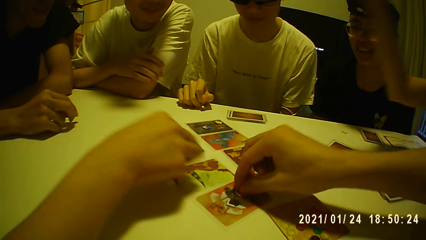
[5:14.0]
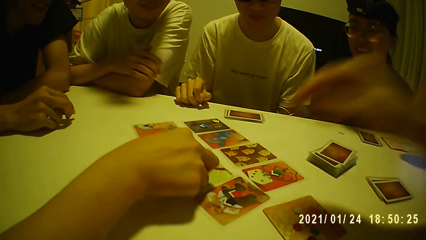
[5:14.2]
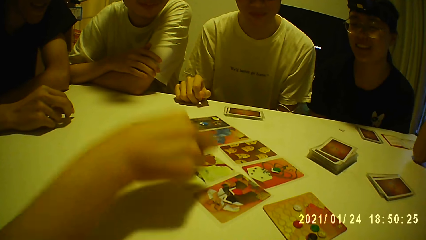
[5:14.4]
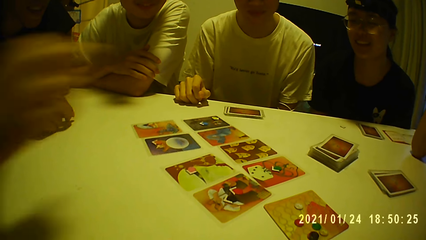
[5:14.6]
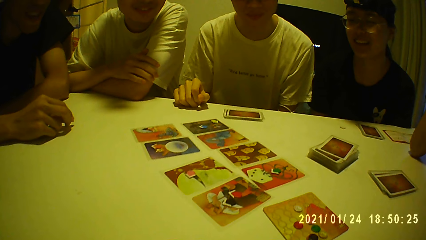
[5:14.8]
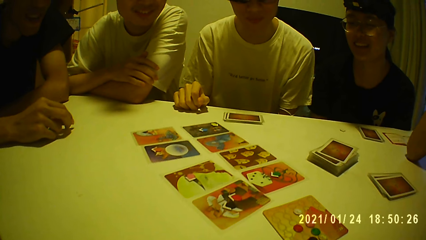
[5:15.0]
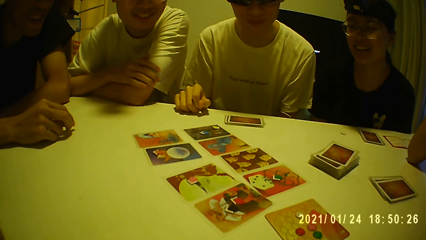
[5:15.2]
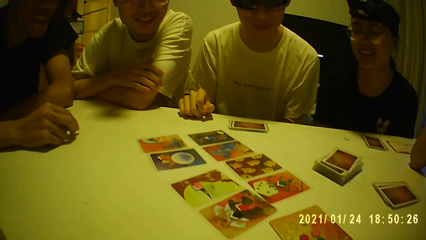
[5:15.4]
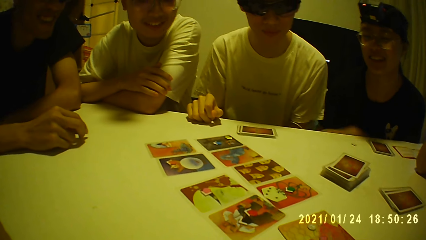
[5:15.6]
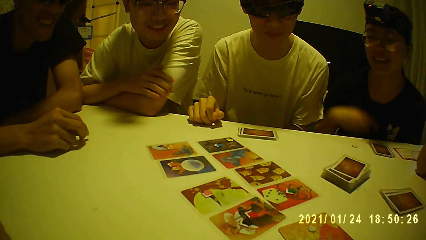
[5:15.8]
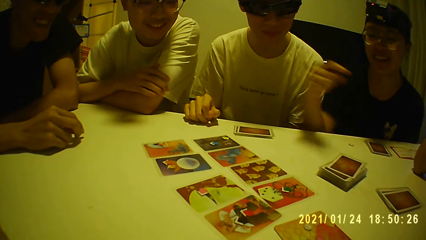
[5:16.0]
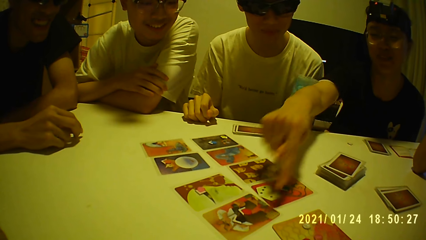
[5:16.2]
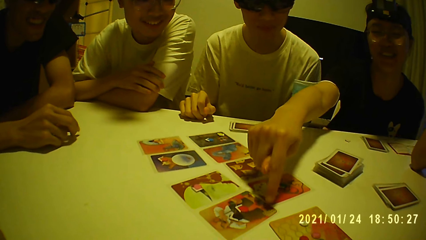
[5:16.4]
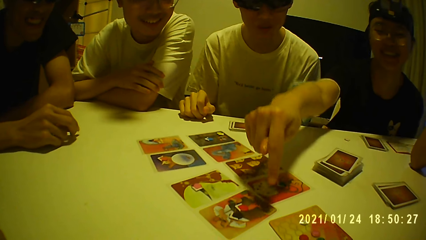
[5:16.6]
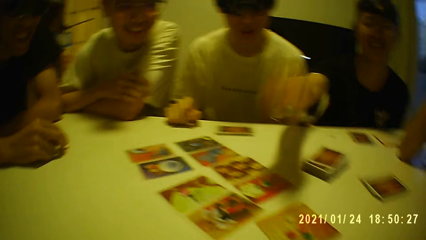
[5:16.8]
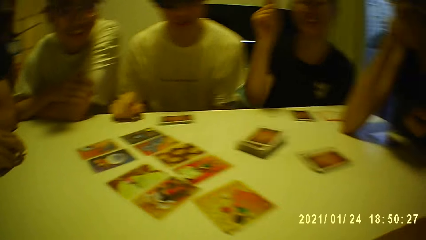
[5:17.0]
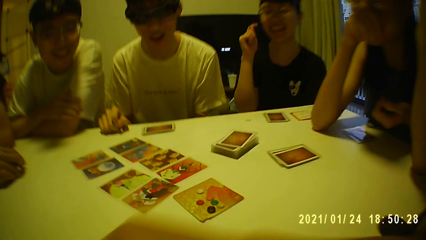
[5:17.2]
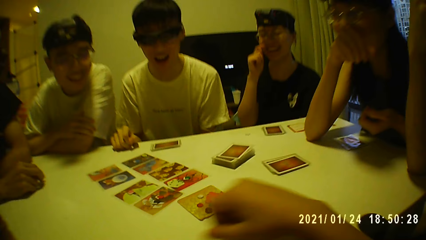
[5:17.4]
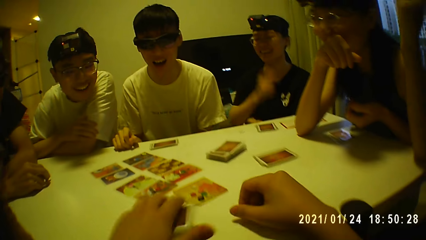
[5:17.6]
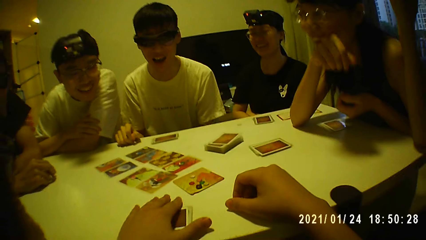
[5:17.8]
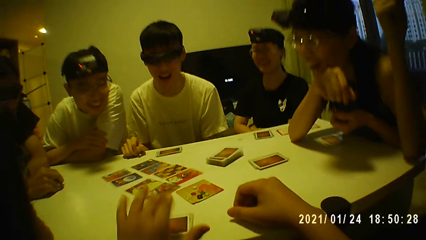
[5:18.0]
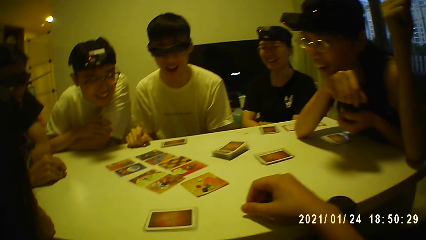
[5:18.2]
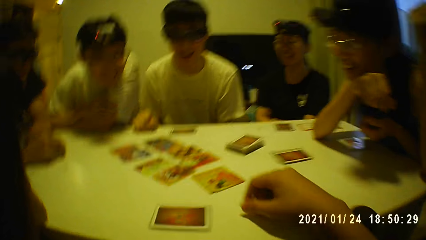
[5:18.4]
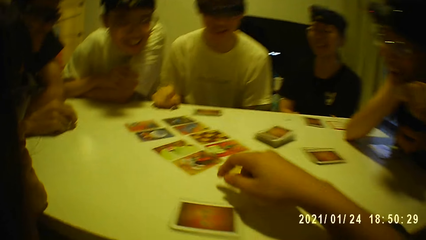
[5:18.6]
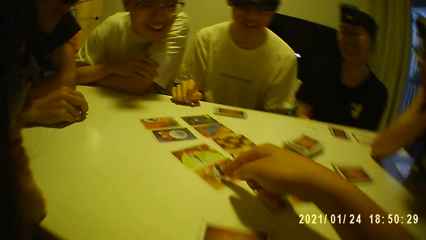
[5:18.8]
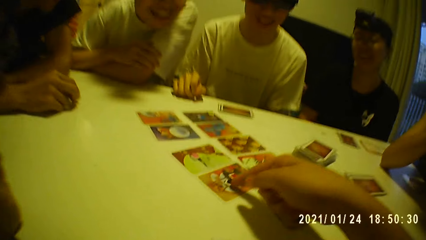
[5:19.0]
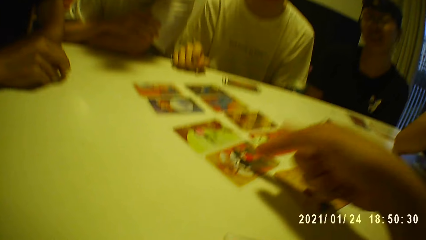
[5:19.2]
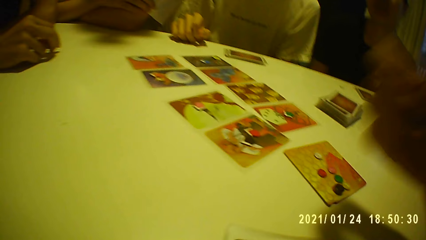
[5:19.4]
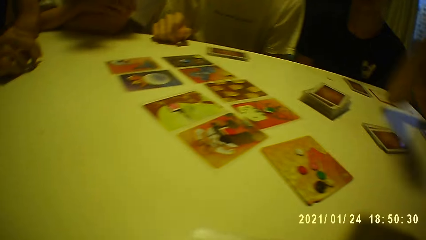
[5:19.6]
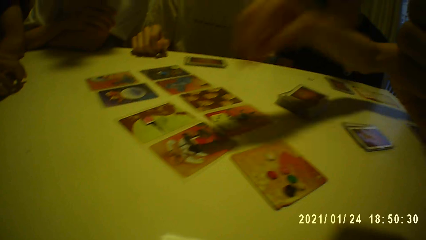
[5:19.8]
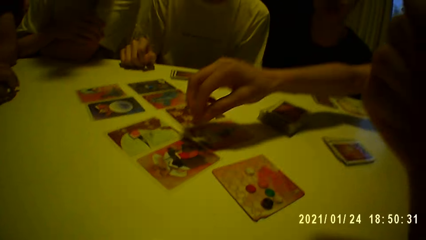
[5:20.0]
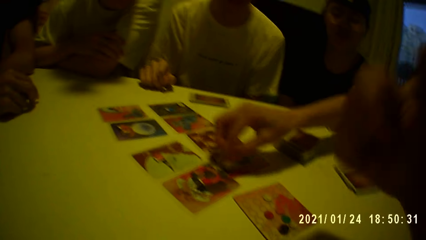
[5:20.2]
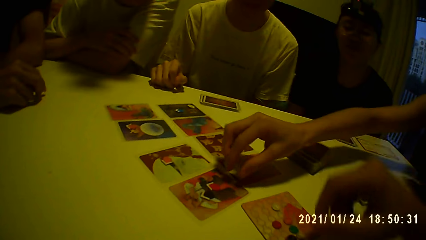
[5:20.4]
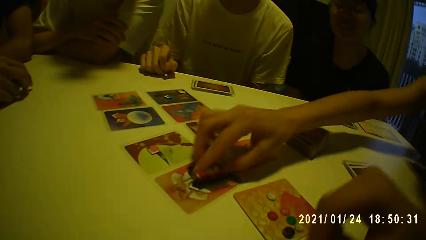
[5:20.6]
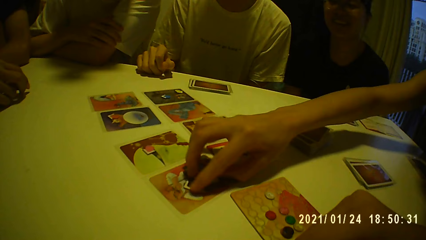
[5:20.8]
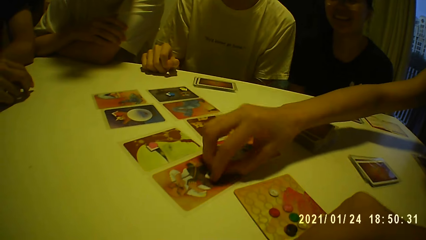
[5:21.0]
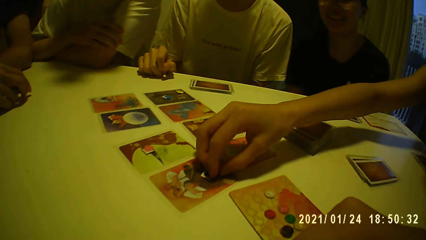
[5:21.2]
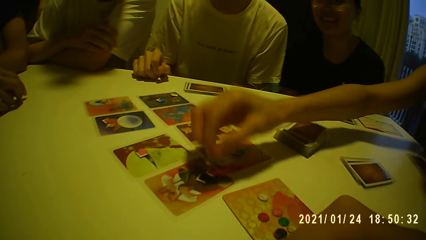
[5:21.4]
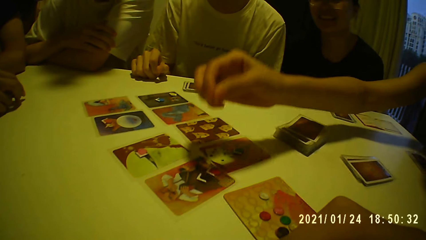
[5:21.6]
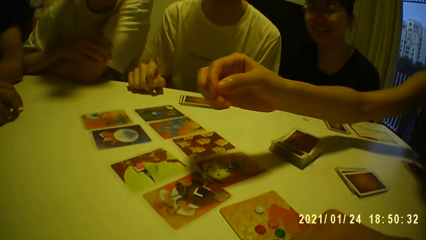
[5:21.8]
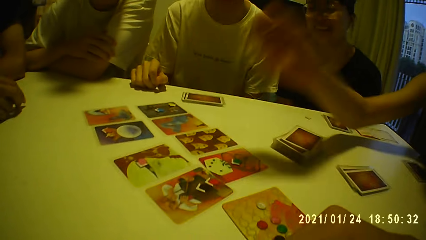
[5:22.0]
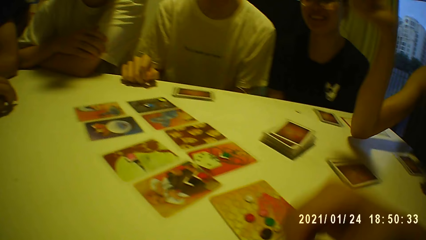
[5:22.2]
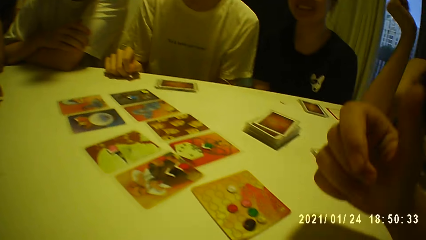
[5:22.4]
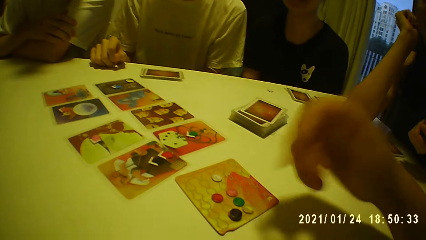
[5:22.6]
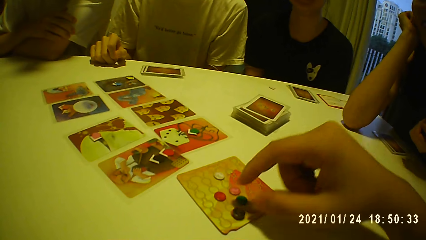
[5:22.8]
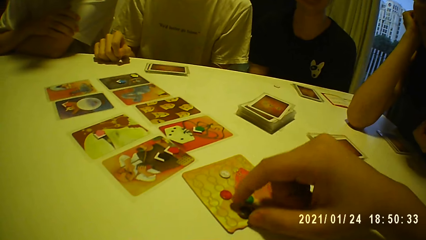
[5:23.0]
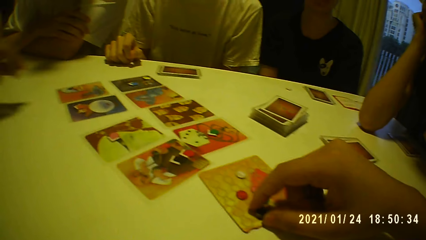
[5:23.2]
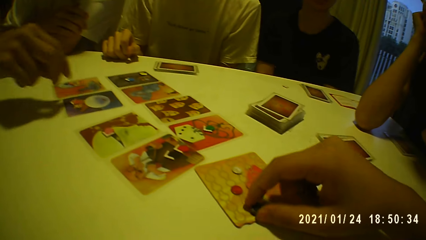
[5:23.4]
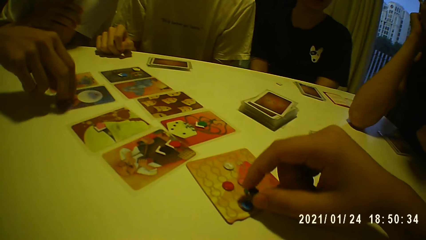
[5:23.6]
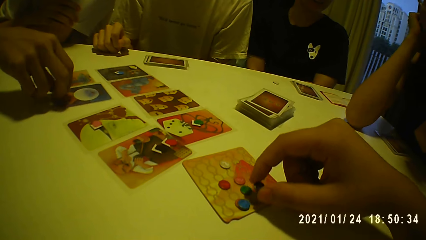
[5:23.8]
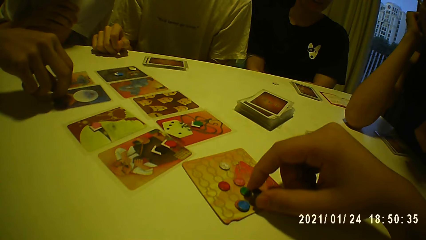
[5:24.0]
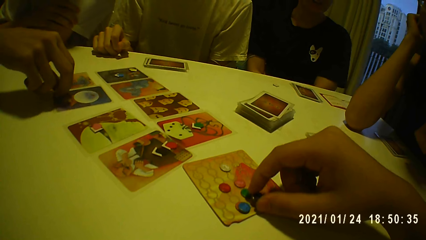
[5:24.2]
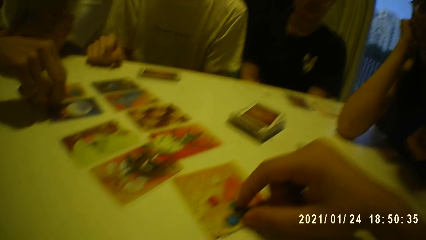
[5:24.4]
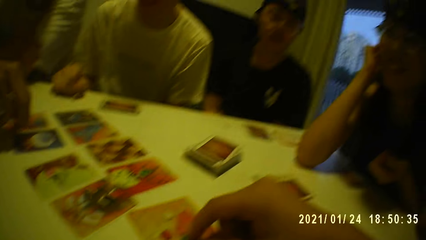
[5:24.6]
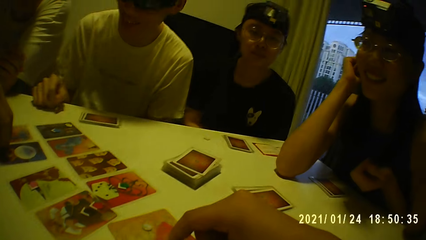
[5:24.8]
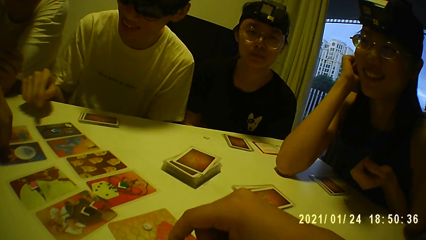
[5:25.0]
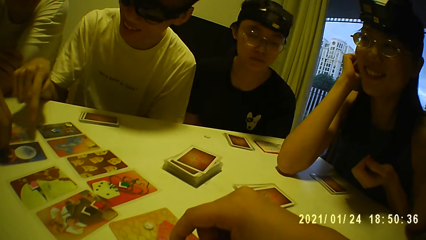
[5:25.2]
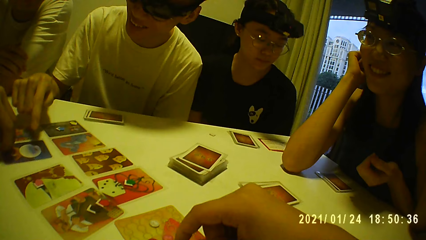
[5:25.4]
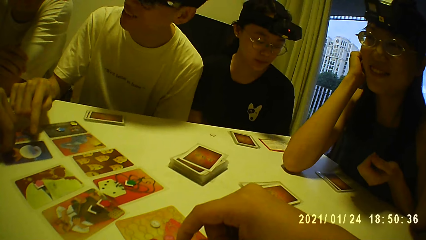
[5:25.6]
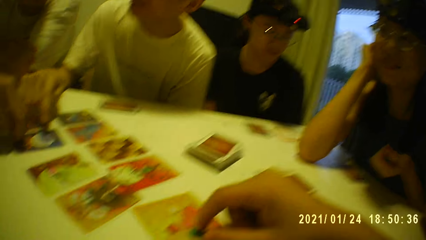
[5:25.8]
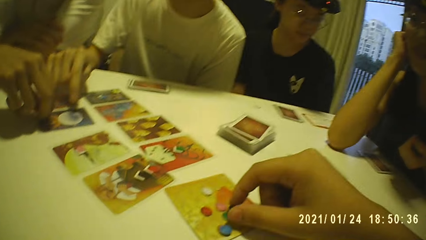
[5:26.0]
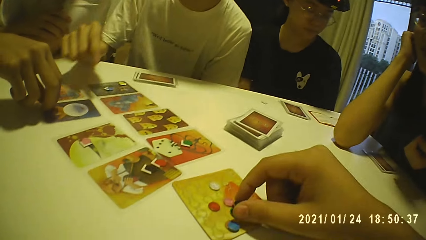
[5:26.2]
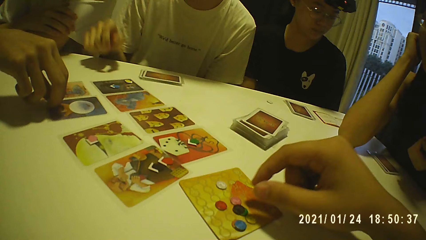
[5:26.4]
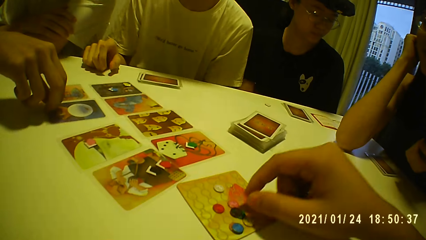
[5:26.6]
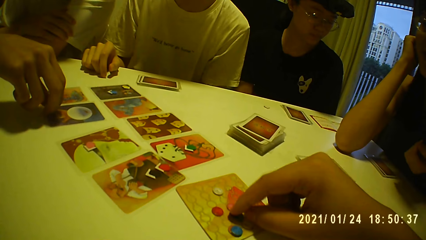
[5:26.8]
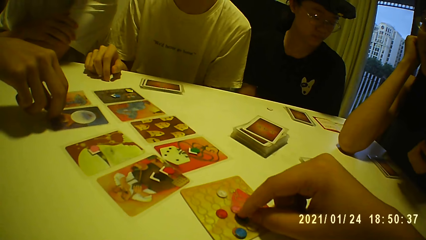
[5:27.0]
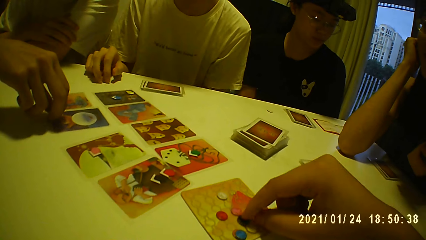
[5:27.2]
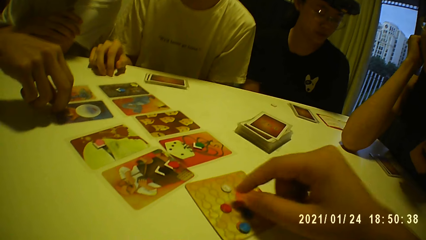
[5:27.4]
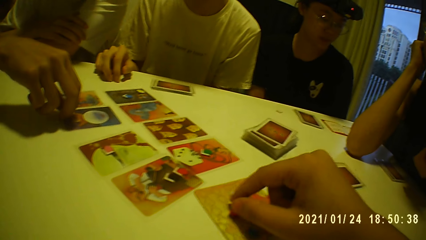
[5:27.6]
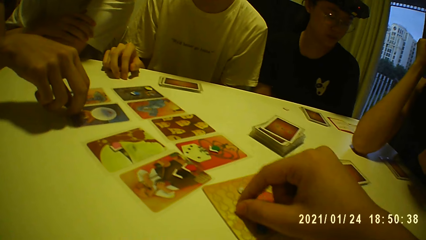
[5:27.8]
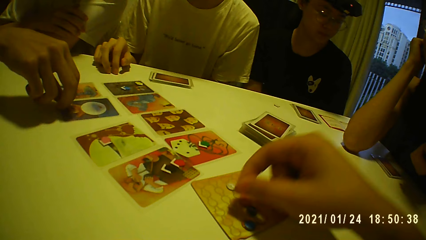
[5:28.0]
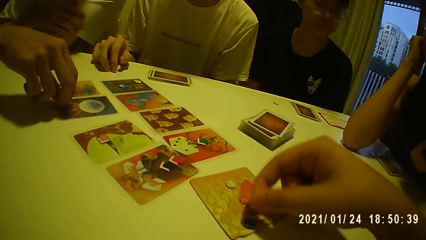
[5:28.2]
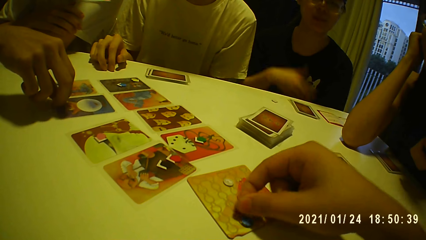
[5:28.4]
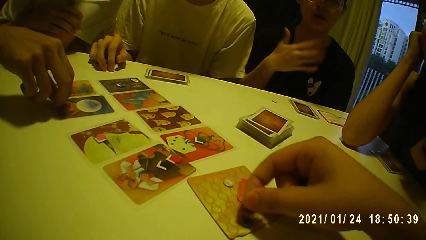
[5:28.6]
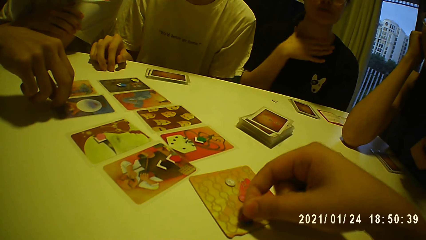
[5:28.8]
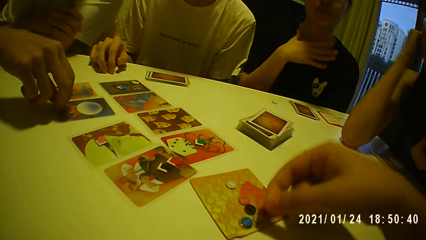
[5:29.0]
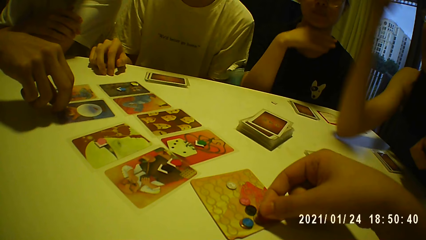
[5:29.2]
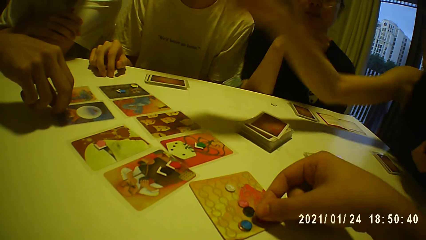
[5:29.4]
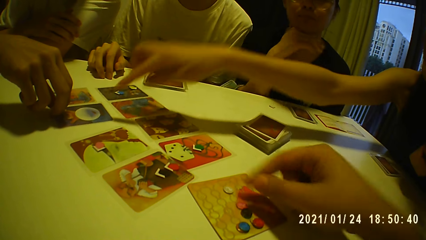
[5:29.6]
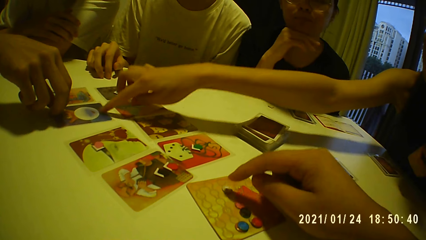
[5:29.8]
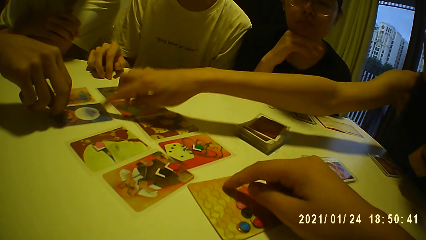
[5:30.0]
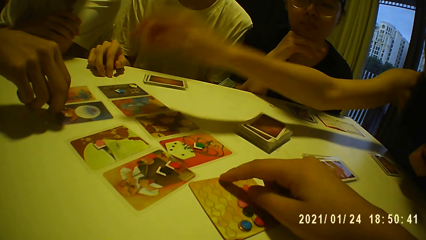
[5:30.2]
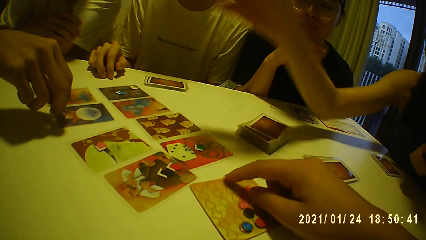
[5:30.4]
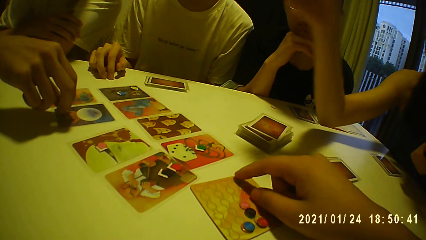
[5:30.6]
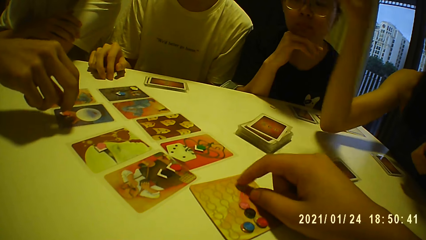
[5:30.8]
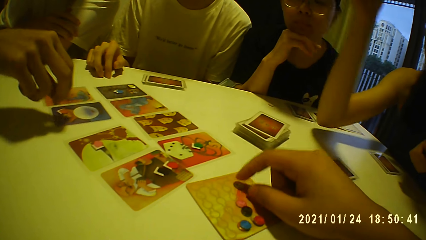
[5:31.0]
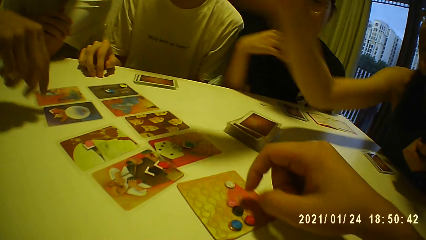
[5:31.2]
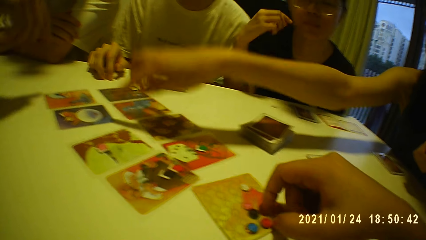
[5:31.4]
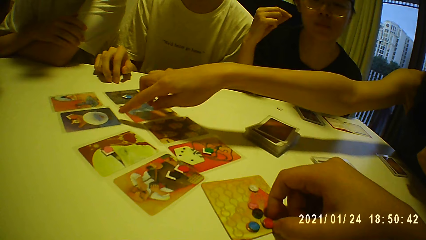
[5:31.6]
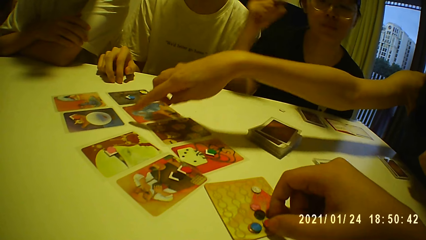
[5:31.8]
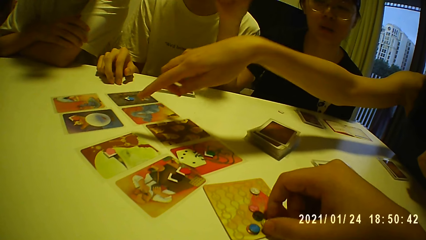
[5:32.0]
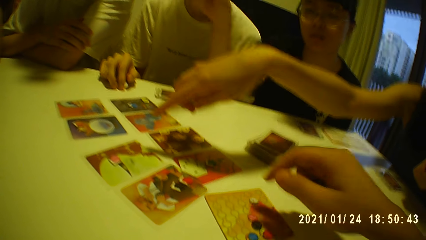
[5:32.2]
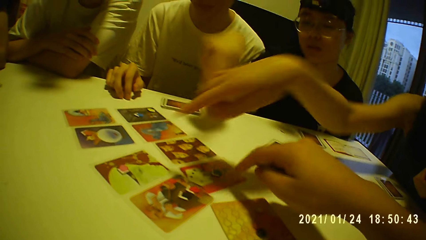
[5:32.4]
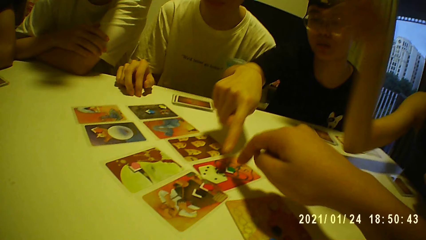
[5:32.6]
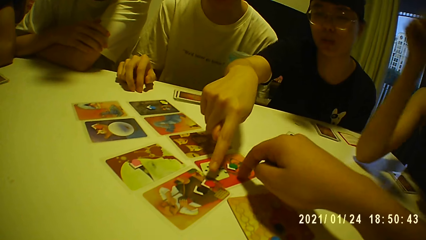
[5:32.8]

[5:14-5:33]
A woman places the token on a card with her right hand. Another woman touches a card on the table with her right hand. A person points at the card on the table. The camera wearer places the cards on the table with his left hand. He points at the card on the table. He touches the token on the card with his right hand. A third woman moves some tokens on the card with her right hand. Another person picks up something from the table. The camera wearer picks up the token from the card with his right hand. A third person picks up something from the table. A man moves the token on the card with his right hand. The camera wearer places the token on the token on the card with his right hand. Another man points his right hand to the card on the table. The camera wearer moves the token on the card with his right hand. He picks up the token from the card with his right hand. He arranges something on the card. He places the token on the token on the card with his right hand. The third woman touches the card with her right hand. The camera wearer moves the token on the card with his right hand. The second person points at the card on the table. The camera wearer touches the token on the card with his right hand.
